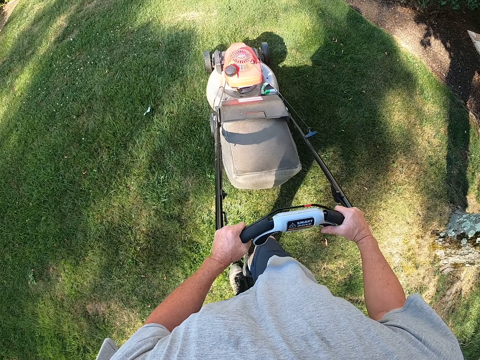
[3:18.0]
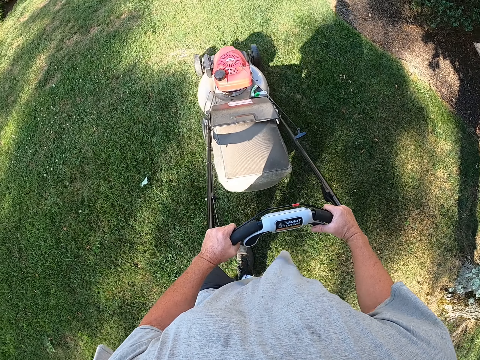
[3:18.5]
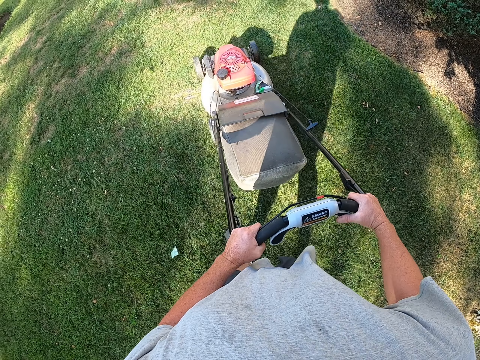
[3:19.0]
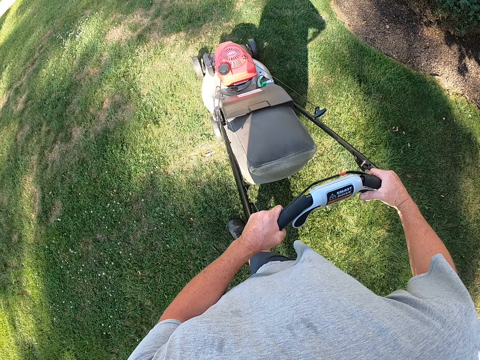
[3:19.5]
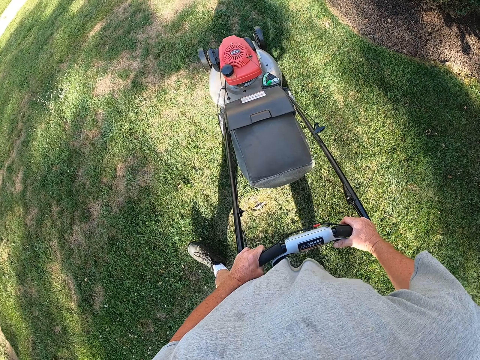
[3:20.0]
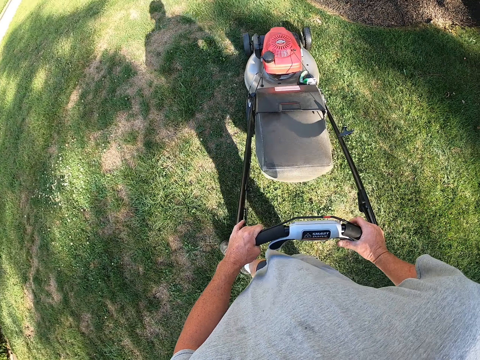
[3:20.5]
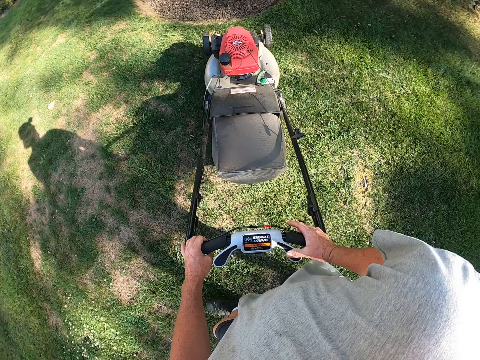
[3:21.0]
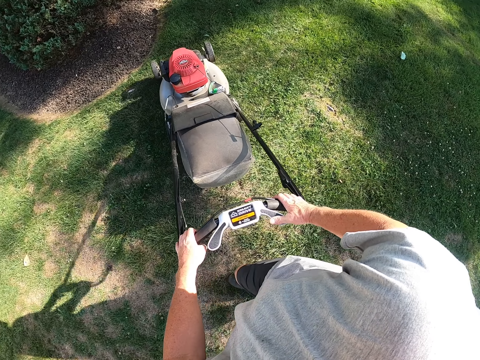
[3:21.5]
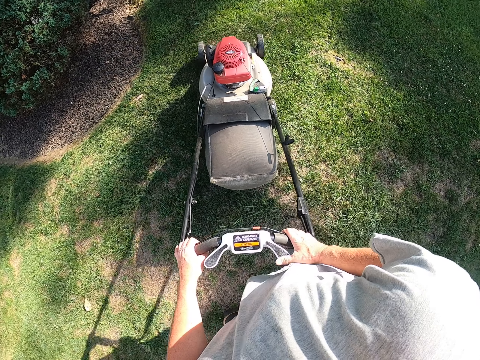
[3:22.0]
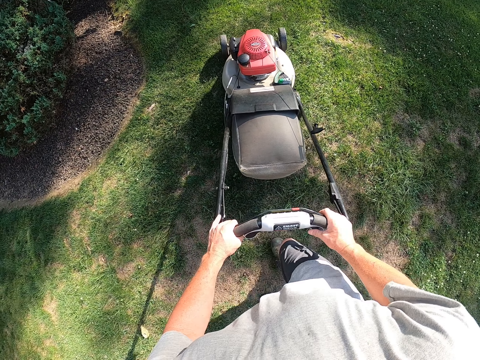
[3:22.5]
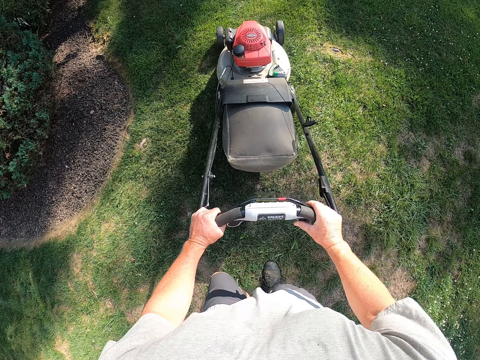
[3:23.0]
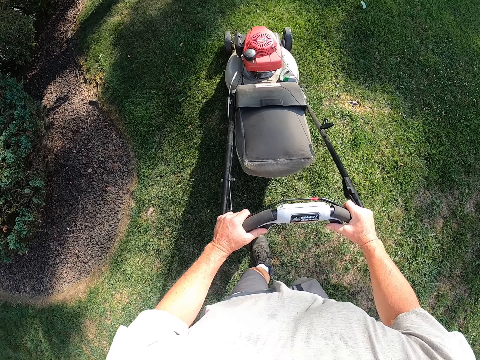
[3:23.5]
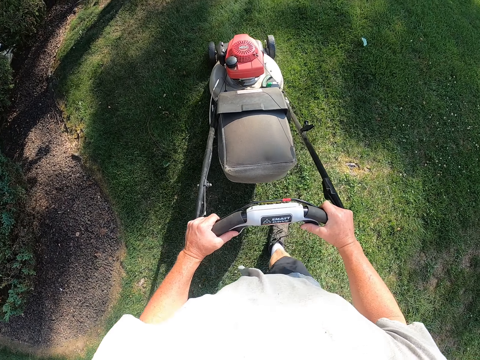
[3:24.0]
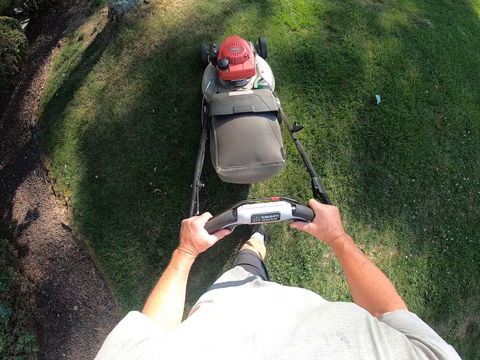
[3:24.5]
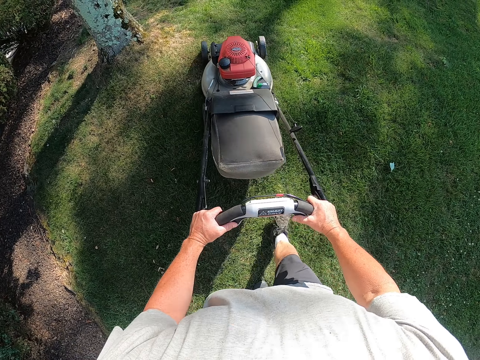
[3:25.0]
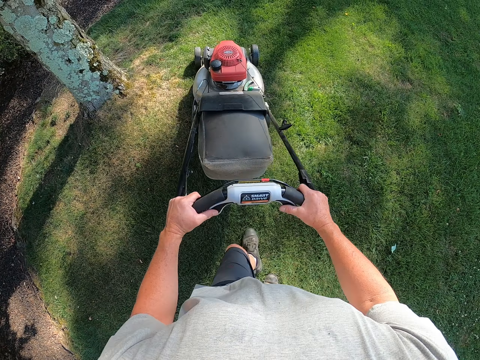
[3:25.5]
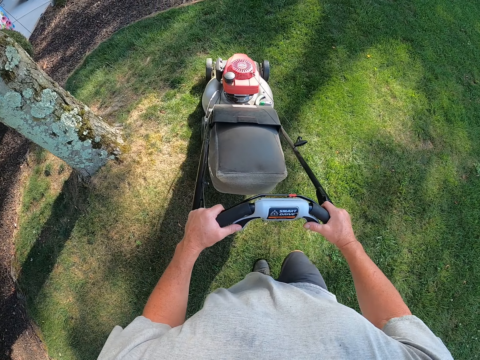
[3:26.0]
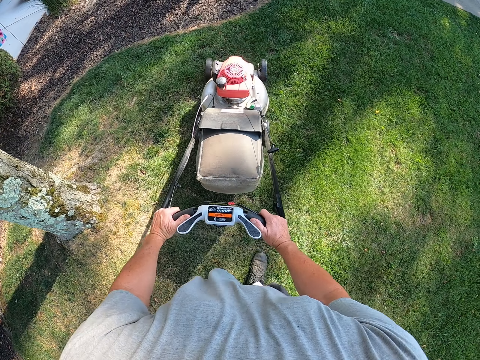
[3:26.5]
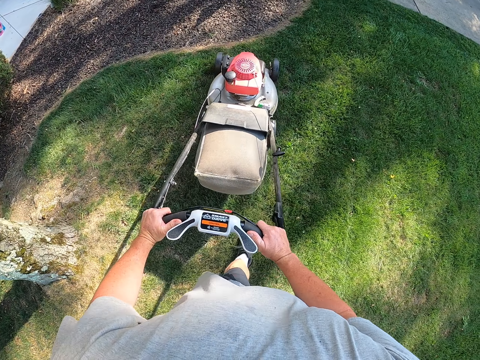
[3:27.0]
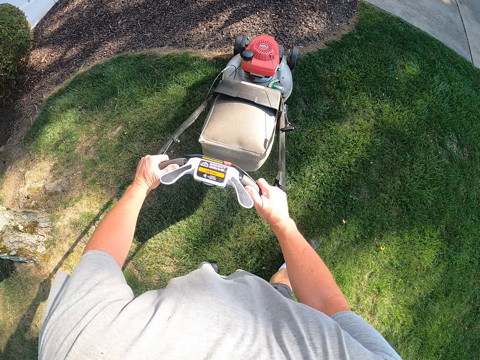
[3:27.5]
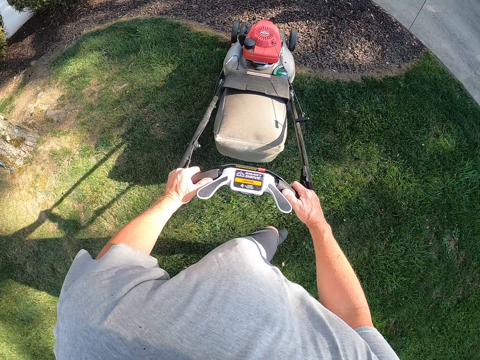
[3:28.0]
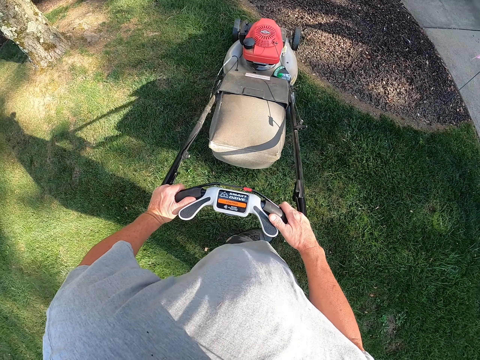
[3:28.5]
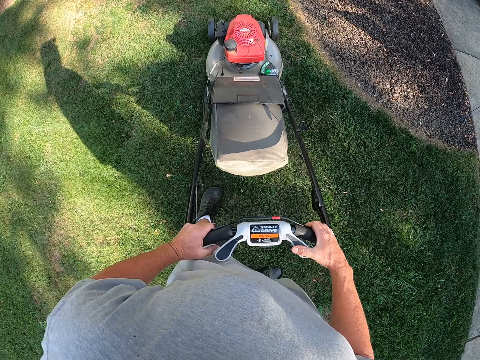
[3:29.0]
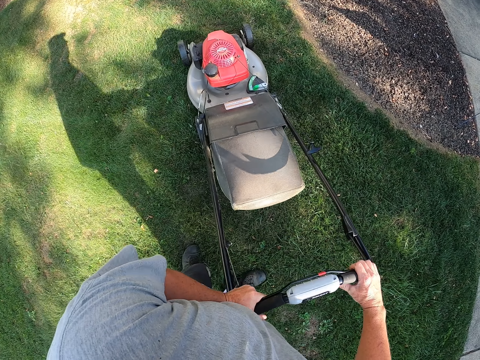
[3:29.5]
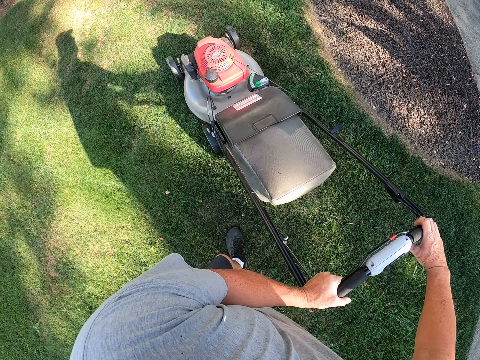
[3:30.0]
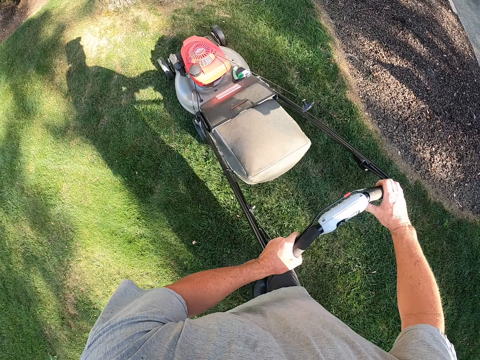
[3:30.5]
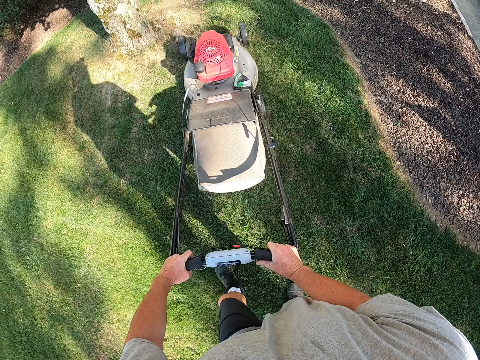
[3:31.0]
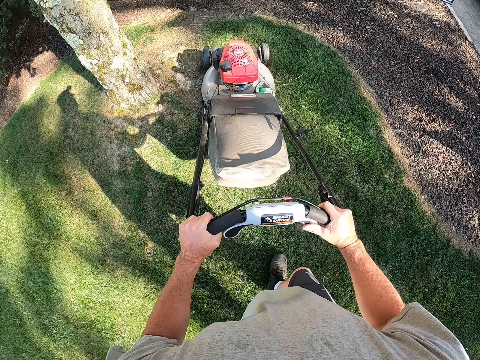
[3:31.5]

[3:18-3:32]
The camera wearer cuts grass with the mower machine. They turn the mower machine. They cut grass with the mower machine. They turn the mower machine.

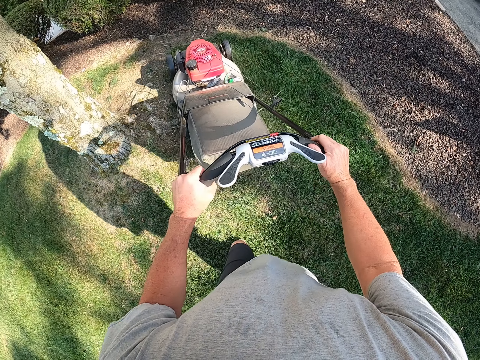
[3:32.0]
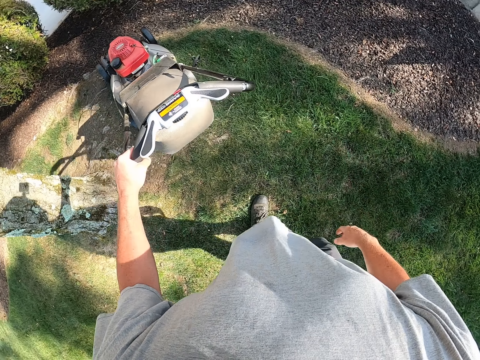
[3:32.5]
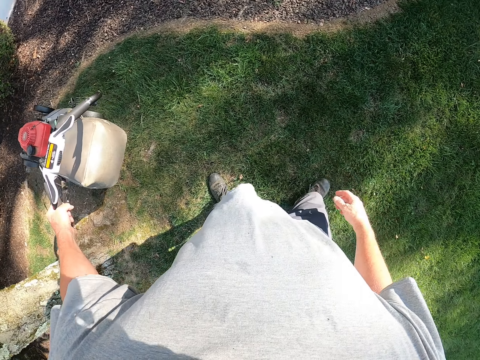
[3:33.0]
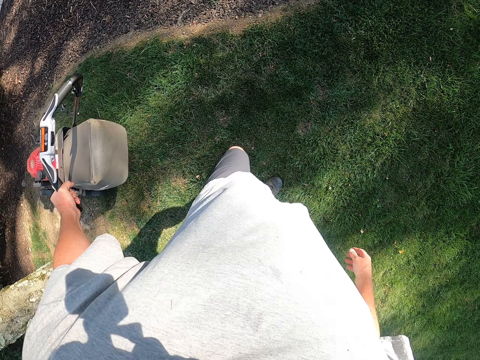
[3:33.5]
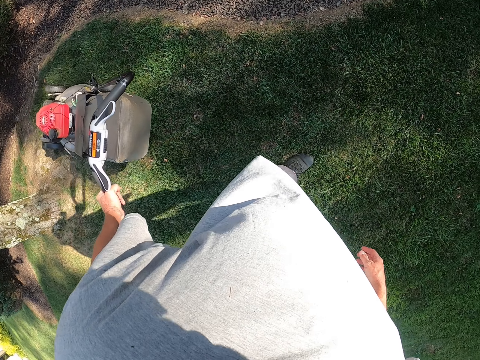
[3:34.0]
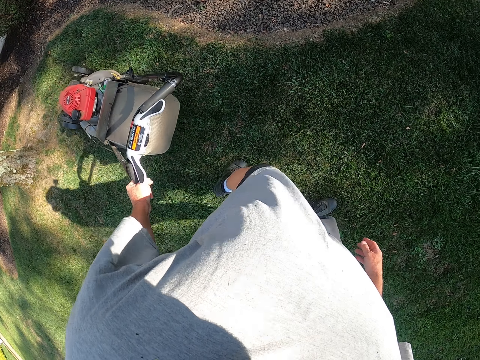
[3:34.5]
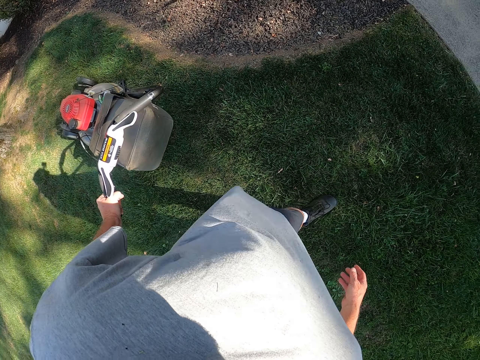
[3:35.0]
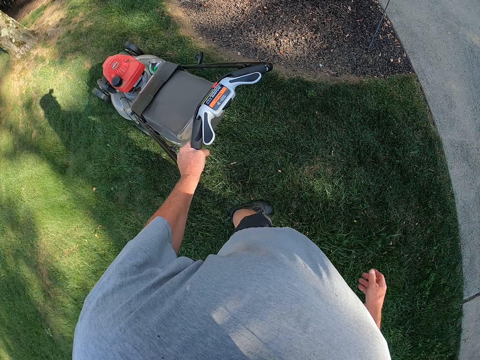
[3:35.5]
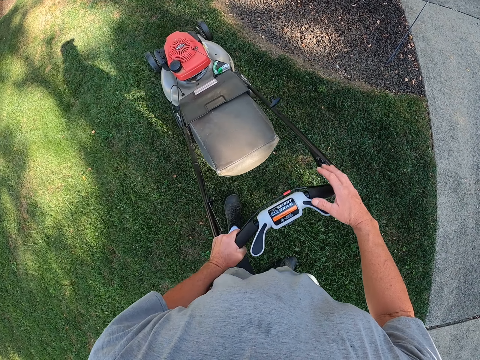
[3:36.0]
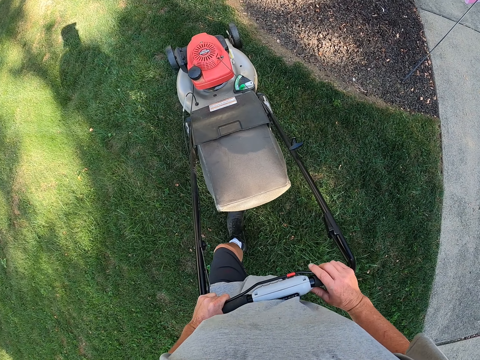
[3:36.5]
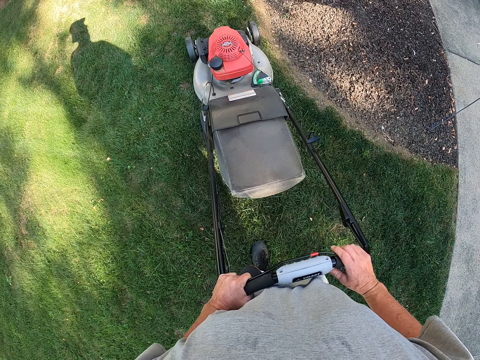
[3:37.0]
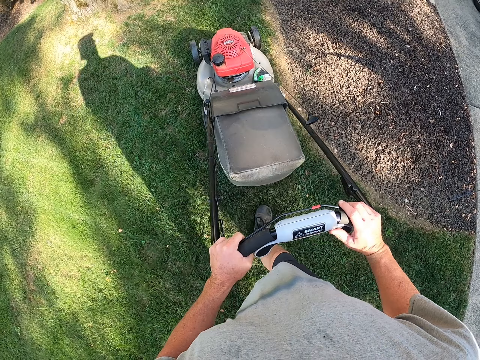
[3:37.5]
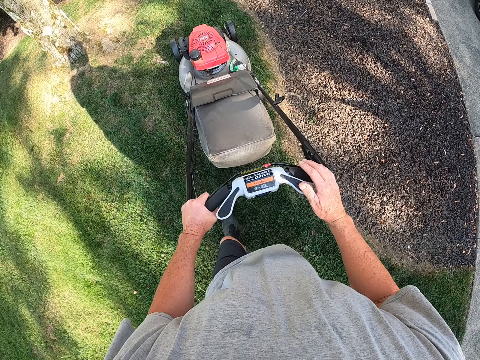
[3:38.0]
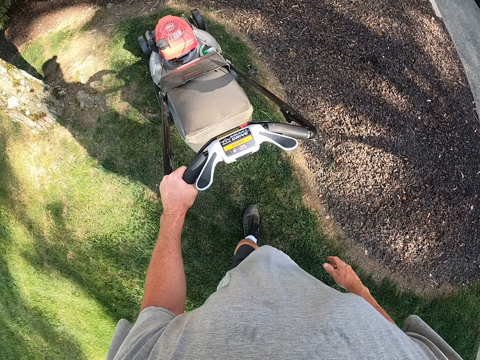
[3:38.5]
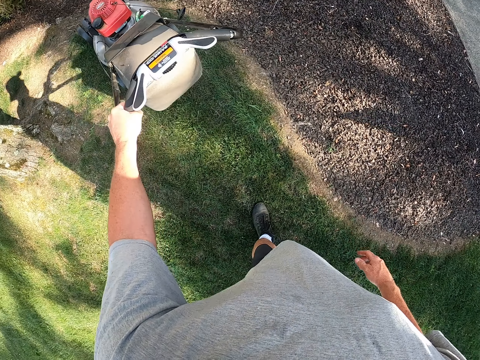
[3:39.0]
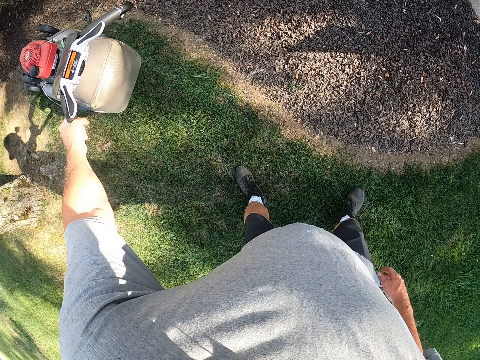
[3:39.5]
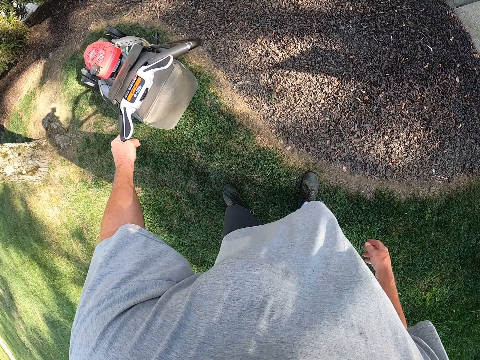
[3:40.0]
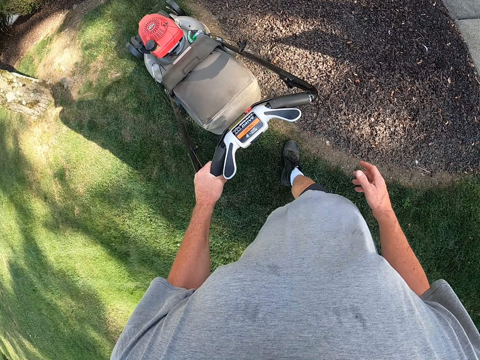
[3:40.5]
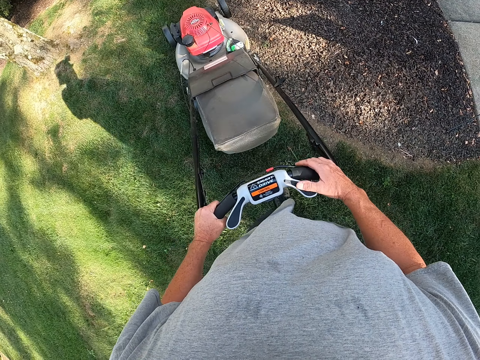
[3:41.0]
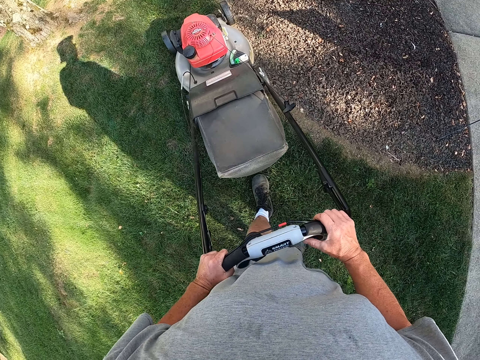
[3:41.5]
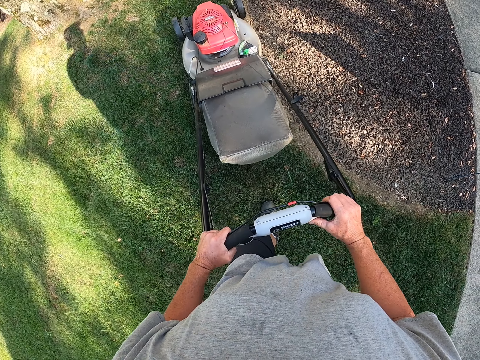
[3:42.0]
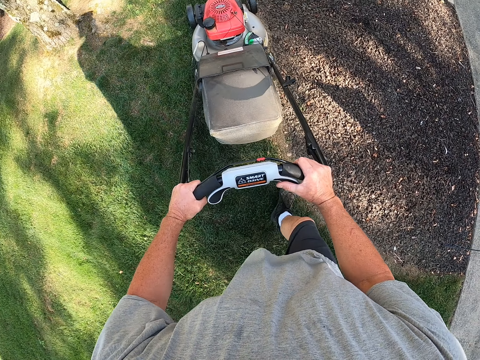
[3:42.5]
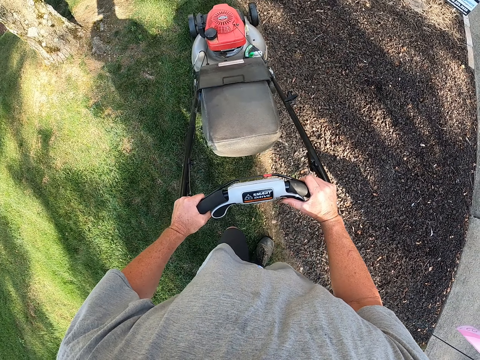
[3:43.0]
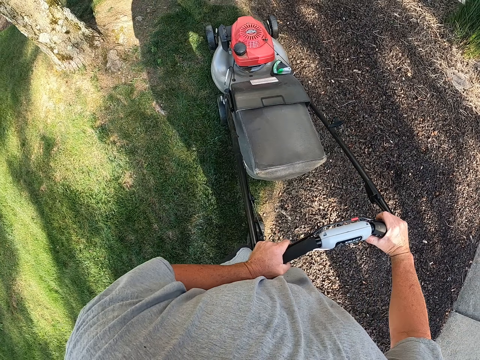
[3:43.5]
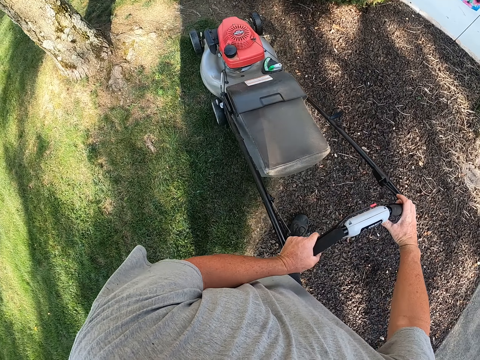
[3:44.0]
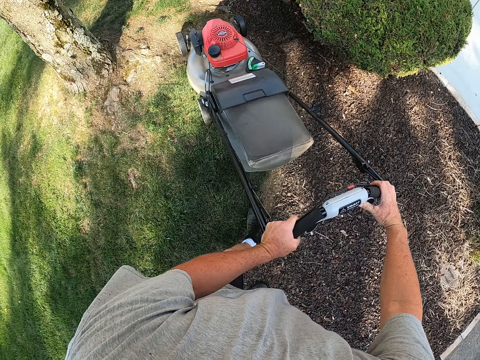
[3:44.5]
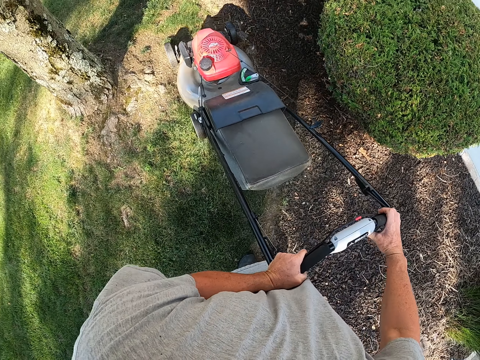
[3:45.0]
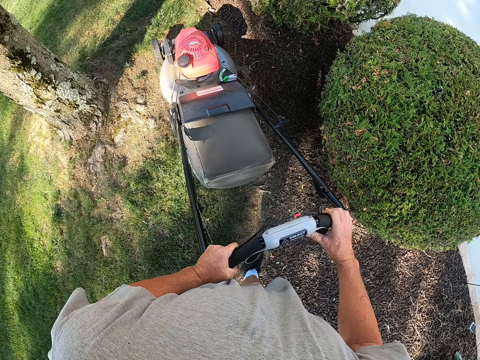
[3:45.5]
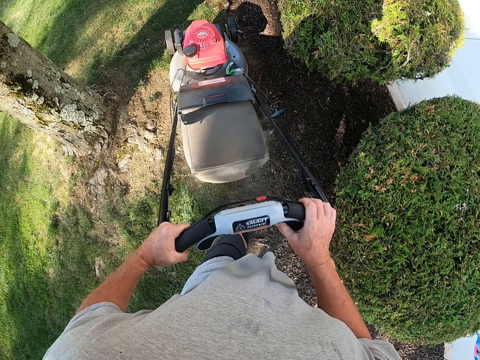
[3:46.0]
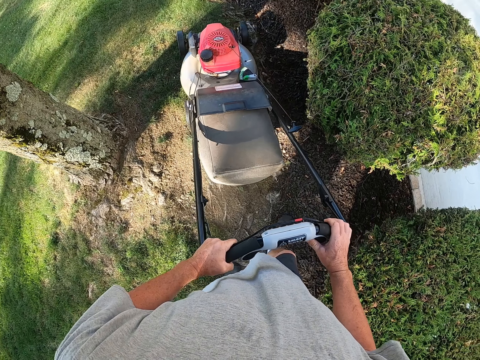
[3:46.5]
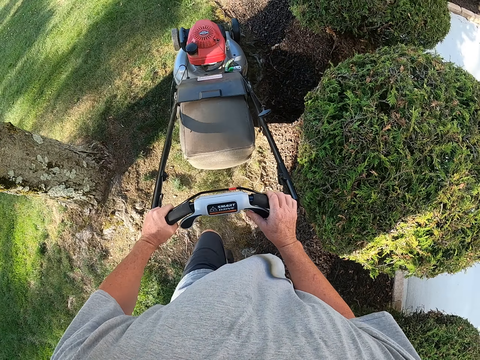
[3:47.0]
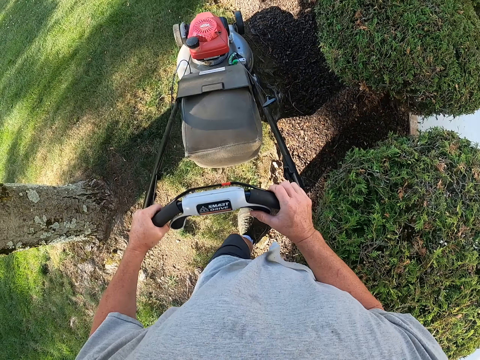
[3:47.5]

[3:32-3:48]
The camera wearer moves the hand. They cut the grass with the mower machine. They pull back the mower machine. They cut the grass with the mower machine. They pull back the mower machine.
